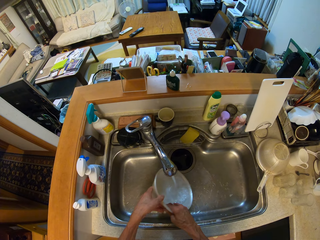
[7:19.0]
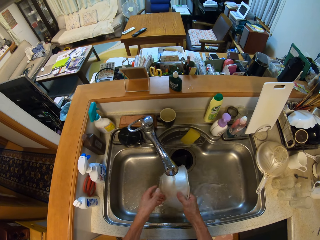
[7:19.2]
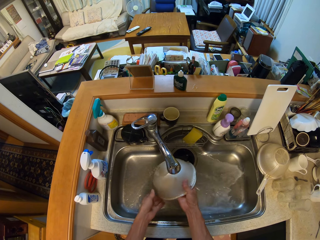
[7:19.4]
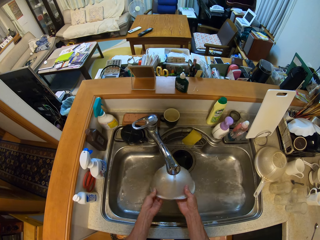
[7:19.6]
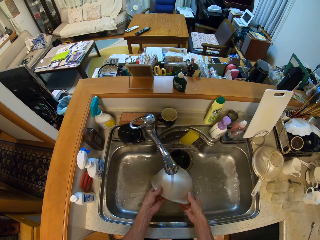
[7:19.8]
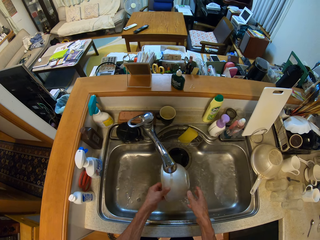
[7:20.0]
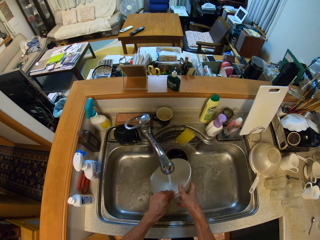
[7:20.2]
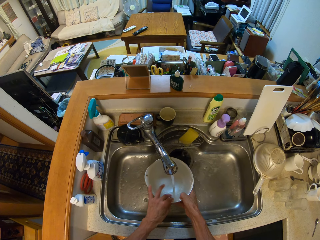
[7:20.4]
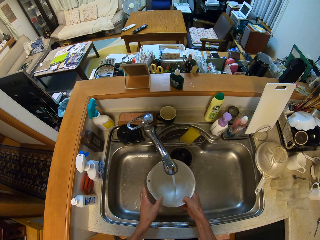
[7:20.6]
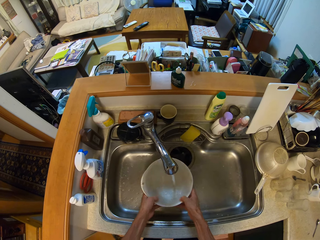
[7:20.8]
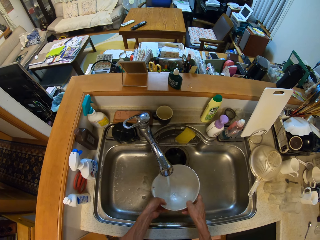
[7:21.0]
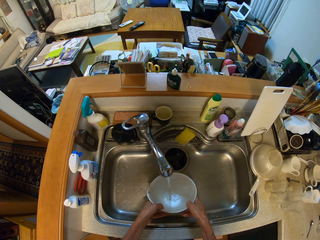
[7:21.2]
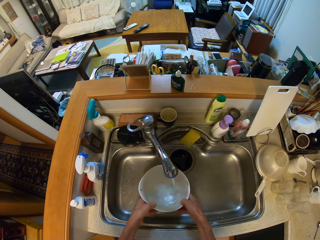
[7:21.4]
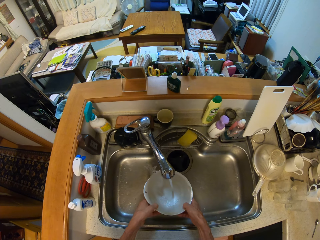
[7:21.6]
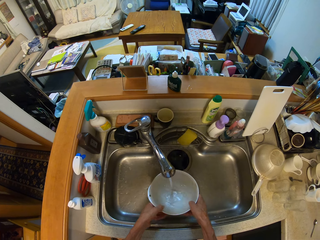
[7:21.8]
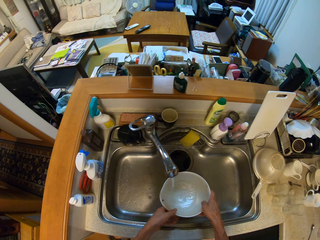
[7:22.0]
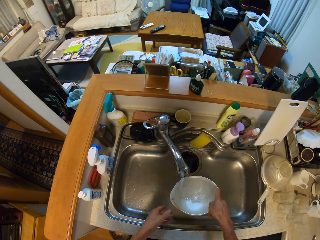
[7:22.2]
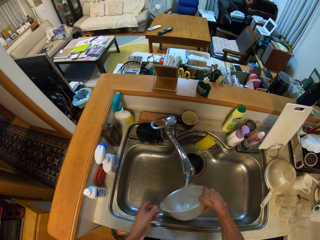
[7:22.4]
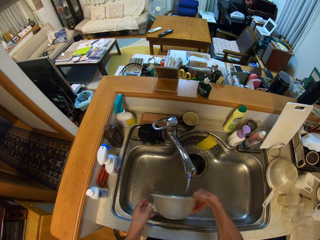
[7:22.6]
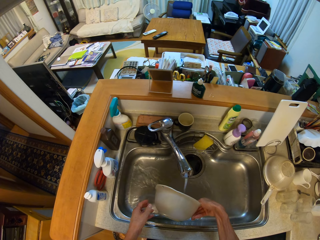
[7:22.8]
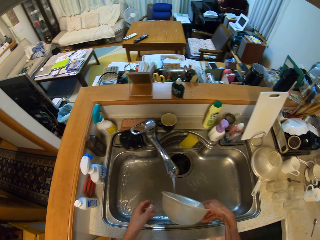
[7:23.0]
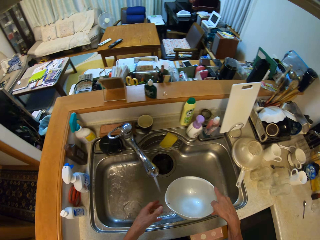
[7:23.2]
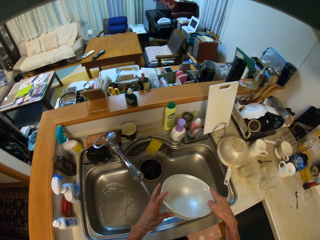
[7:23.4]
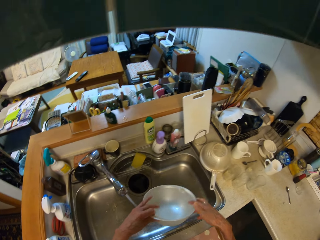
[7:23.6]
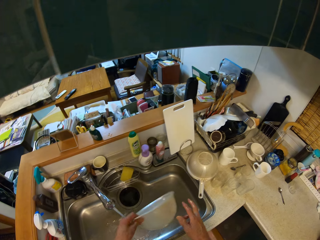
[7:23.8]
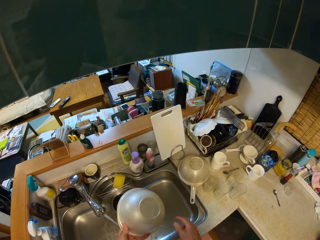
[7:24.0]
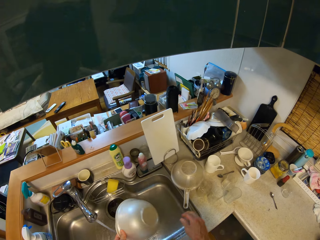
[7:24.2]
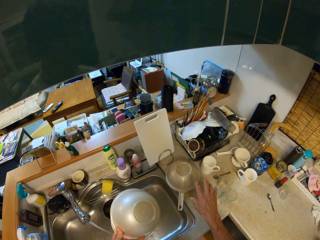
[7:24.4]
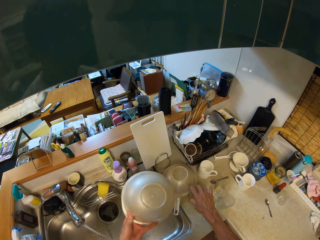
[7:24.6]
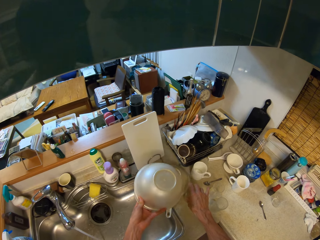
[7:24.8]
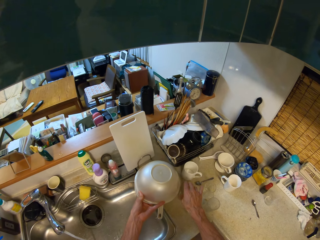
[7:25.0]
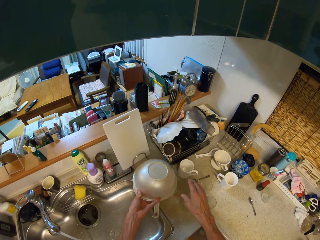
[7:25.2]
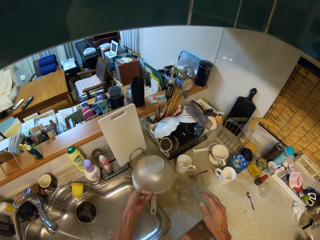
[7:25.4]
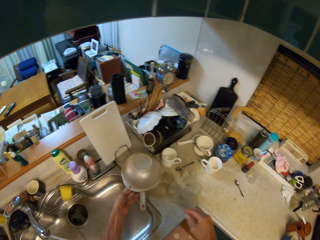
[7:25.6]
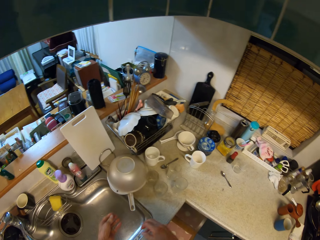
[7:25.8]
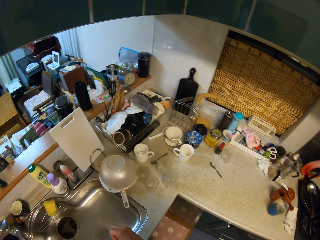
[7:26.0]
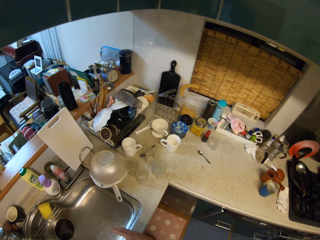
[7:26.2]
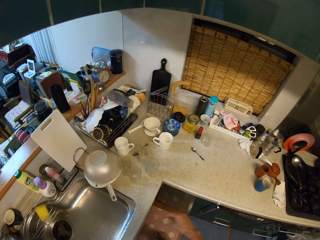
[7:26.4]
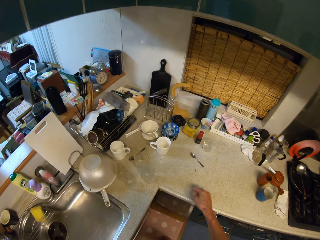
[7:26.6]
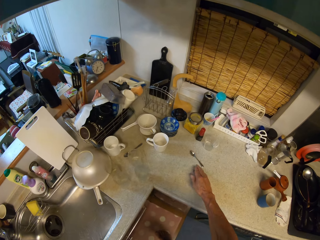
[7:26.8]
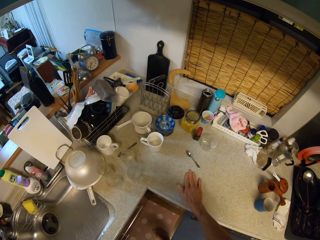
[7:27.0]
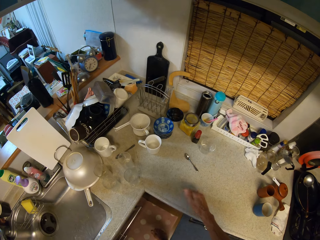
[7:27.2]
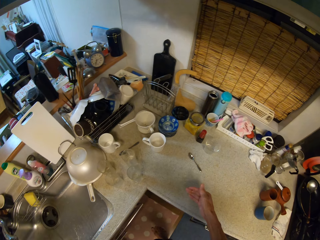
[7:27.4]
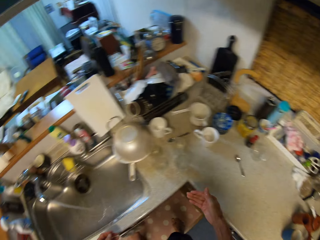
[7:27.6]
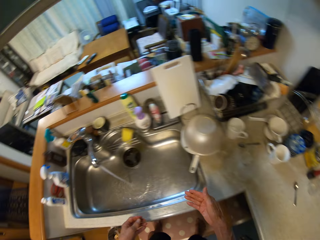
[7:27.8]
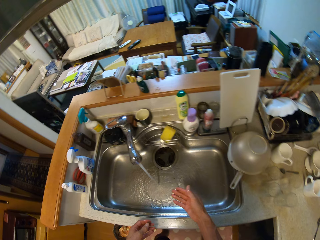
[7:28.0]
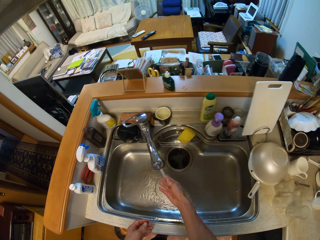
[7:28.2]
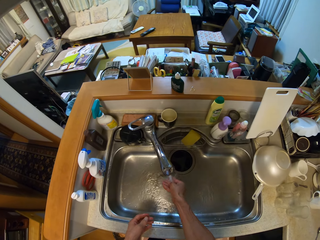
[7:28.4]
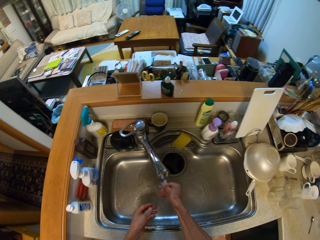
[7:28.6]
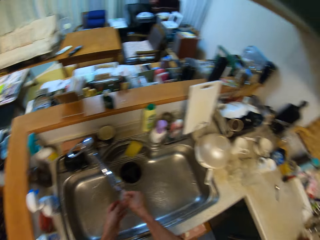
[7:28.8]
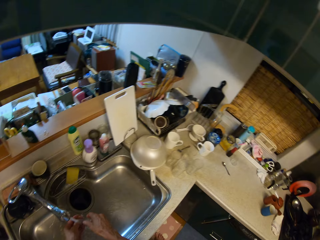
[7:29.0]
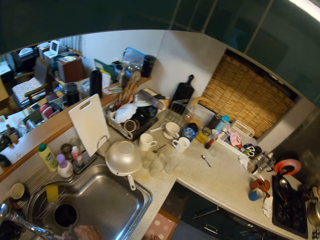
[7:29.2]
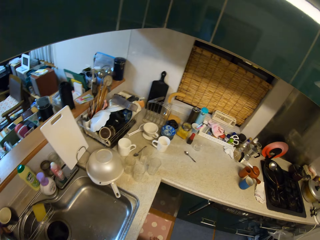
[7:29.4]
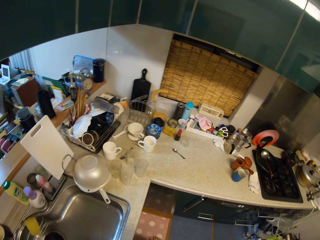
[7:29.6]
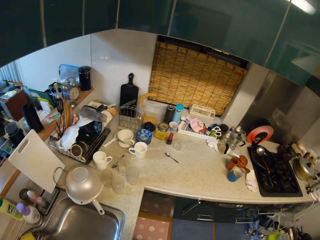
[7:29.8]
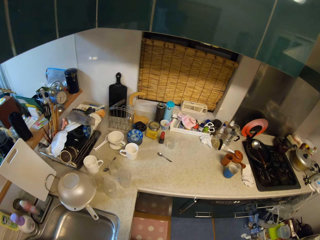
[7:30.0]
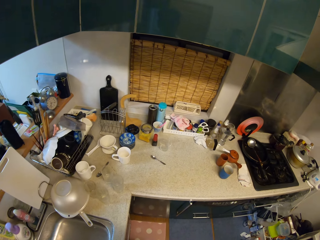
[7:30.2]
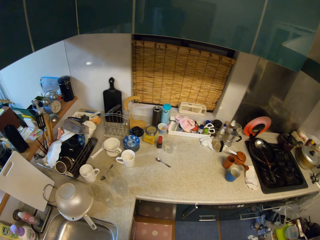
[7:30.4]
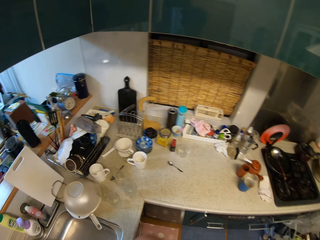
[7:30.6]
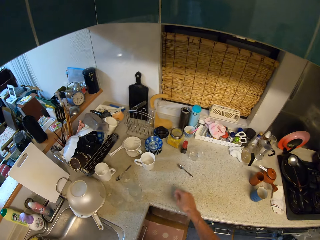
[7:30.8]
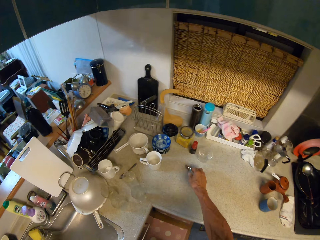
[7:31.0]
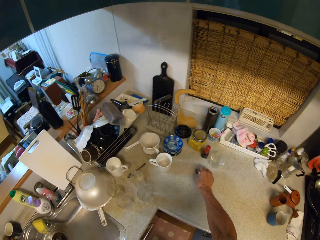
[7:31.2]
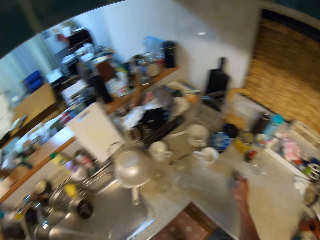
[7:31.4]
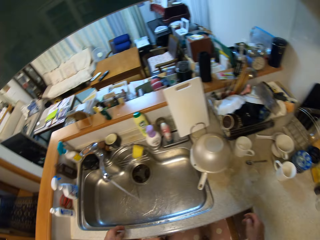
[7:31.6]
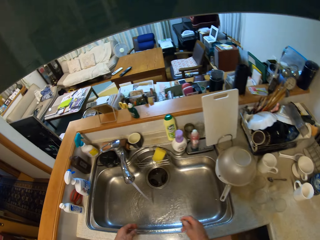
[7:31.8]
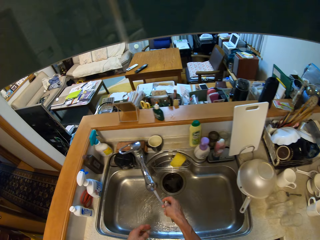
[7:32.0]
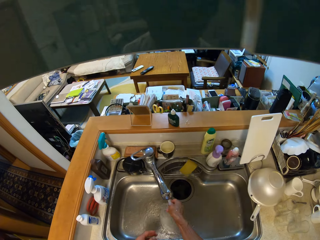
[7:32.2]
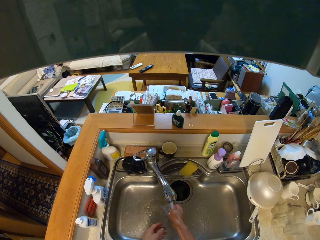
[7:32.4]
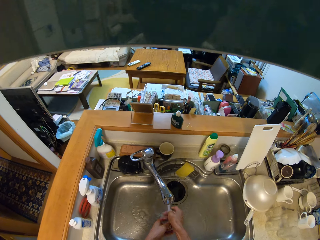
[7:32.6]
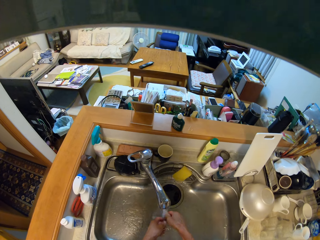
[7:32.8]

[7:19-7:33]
The camera wearer drops the bowl on the sieve bowl on the table with his left hand. He touches the table with his right hand. He rinses his hands in the sink. He picks up a spoon from the table with his right hand and rinses the spoon in the sink.

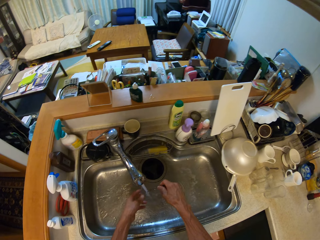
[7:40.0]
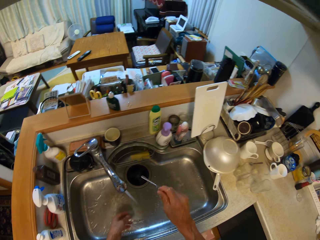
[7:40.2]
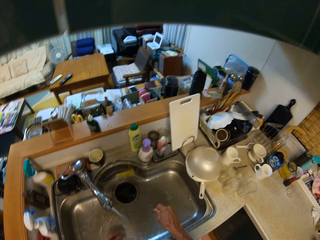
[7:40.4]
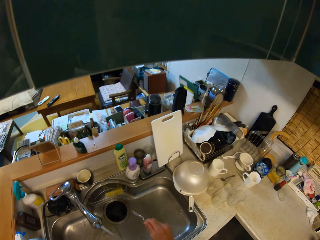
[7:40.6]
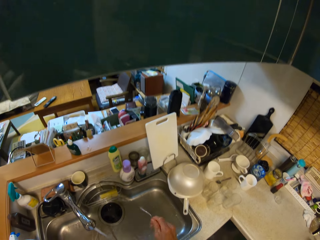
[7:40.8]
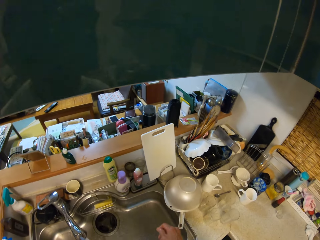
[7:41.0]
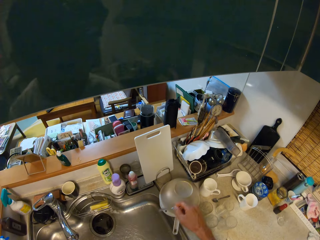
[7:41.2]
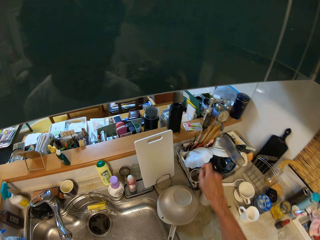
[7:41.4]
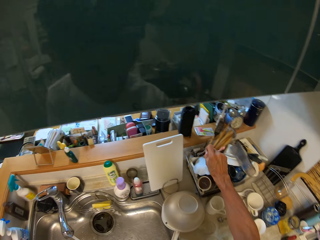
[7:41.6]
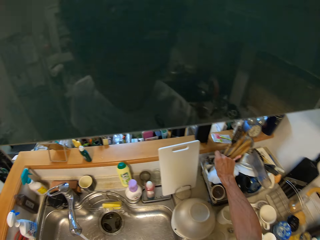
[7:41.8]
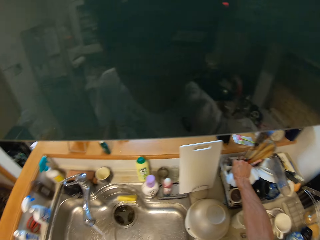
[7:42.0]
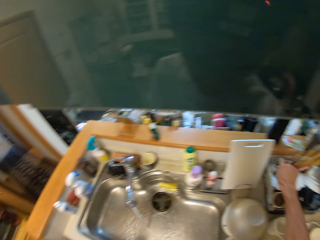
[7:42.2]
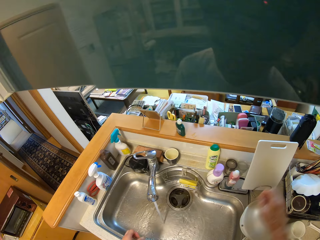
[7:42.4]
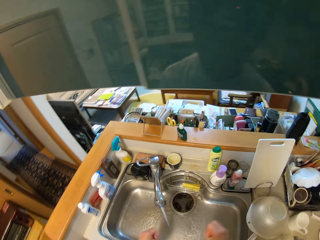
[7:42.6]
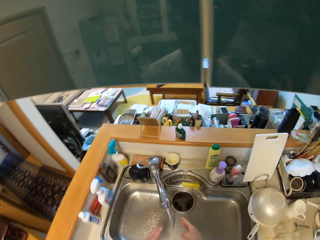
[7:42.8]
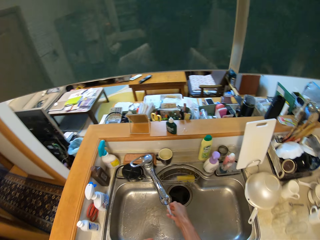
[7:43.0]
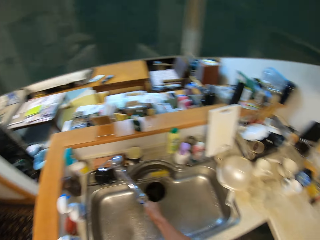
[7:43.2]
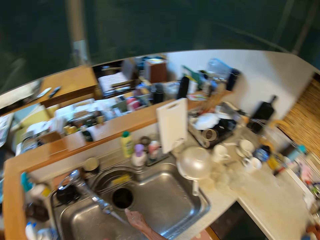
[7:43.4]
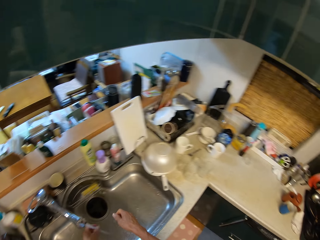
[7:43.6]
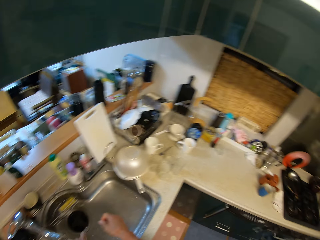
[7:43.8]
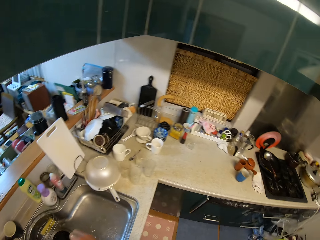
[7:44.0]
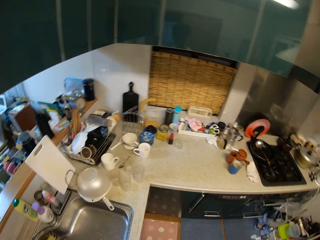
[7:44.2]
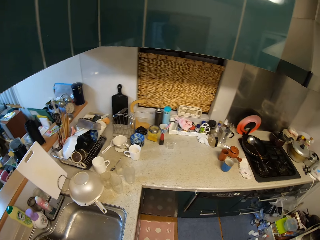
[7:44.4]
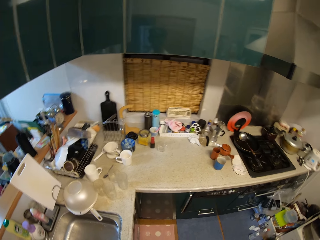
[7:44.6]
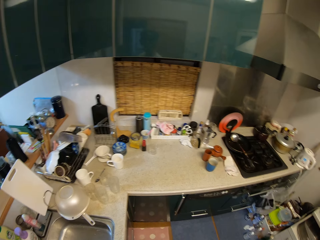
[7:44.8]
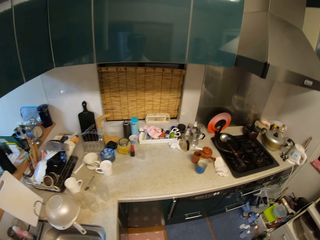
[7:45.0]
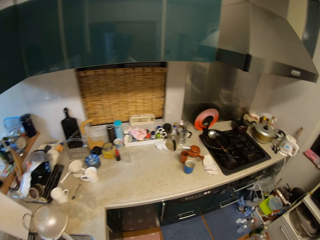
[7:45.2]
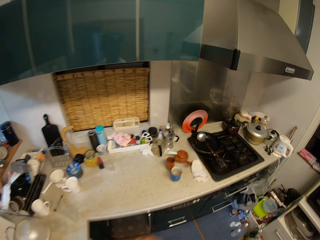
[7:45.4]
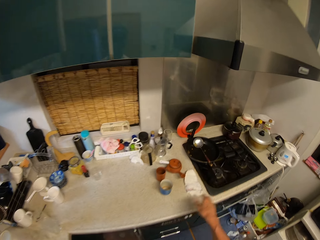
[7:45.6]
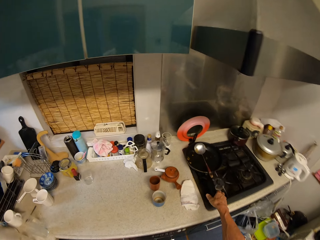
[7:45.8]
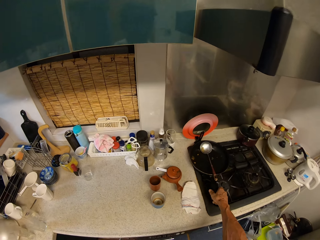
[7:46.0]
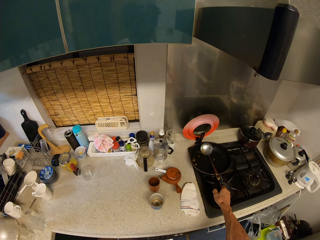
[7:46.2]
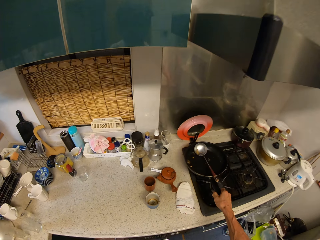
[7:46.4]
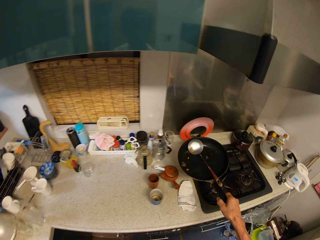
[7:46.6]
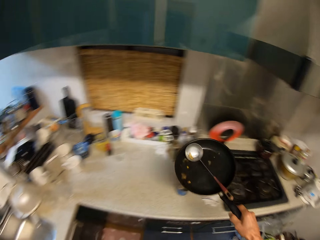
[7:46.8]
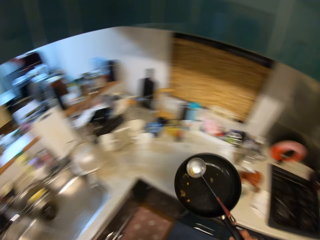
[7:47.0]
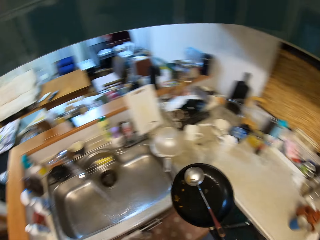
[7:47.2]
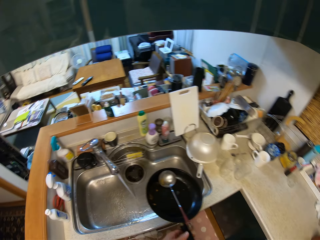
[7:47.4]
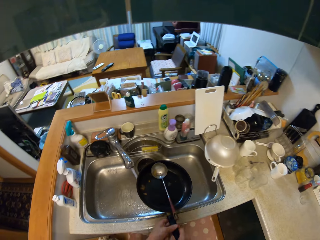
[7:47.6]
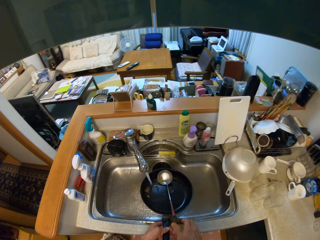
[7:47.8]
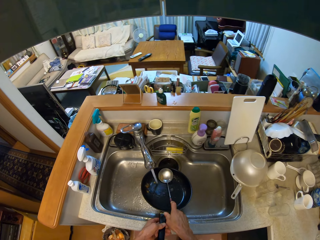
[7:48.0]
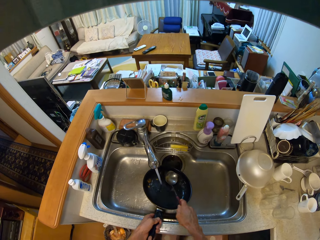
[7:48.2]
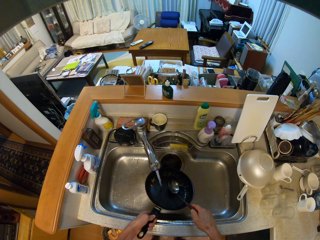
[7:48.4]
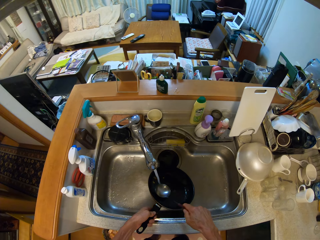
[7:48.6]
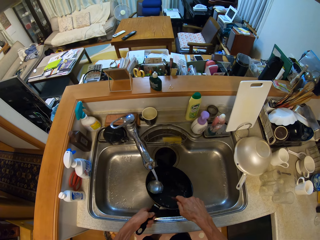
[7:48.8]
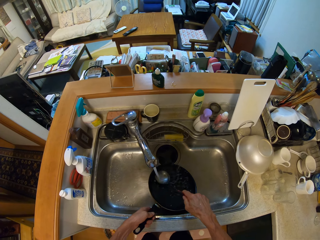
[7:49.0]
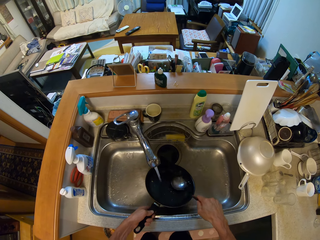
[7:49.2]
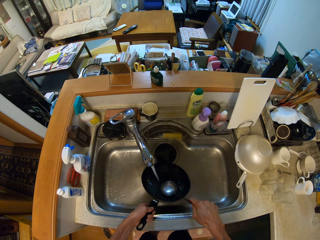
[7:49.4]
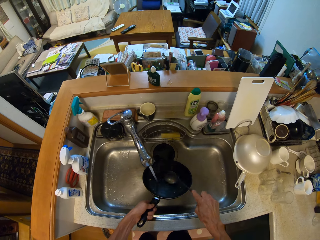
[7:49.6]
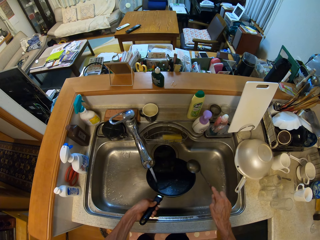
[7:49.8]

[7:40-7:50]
The camera wearer drops the spoon in the tray on the table with his right hand. He rinses his hands in the sink. He turns around the room. He picks a frying pan from the cooker with his right hand. He passes the frying pan from his left hand to his right hand, puts the frying pan in the sink, and picks a spoon from the frying pan with his right hand.
